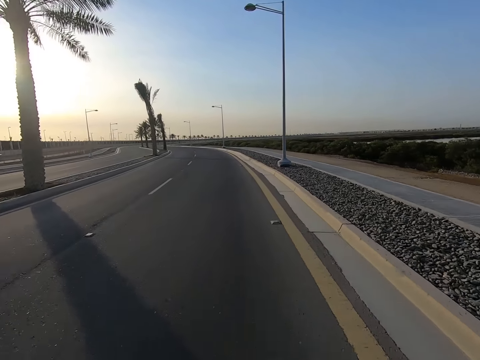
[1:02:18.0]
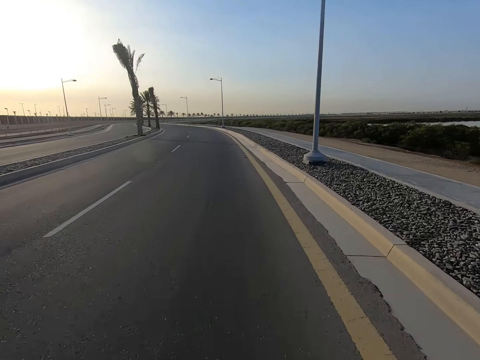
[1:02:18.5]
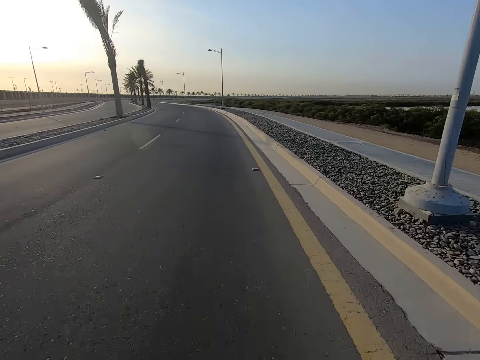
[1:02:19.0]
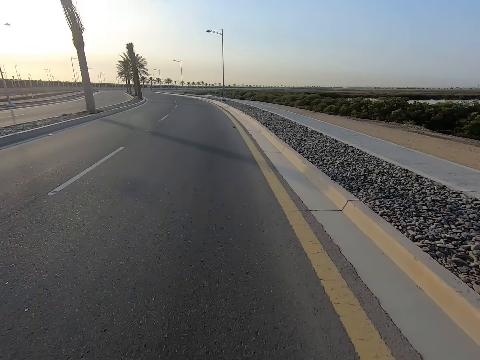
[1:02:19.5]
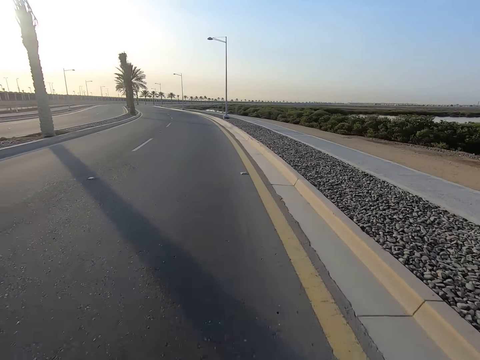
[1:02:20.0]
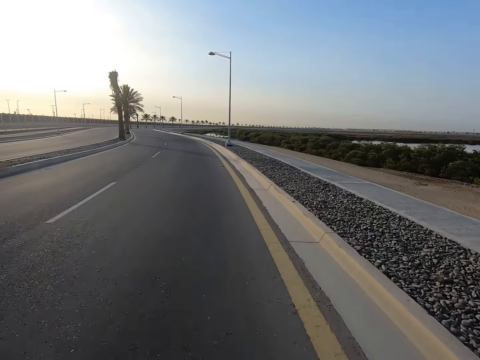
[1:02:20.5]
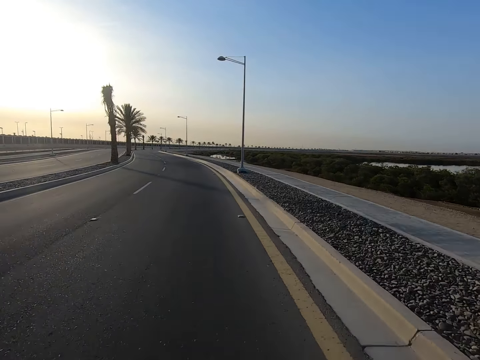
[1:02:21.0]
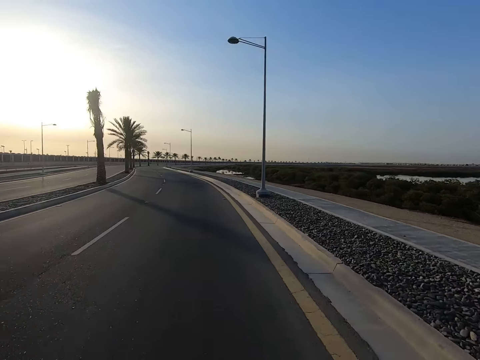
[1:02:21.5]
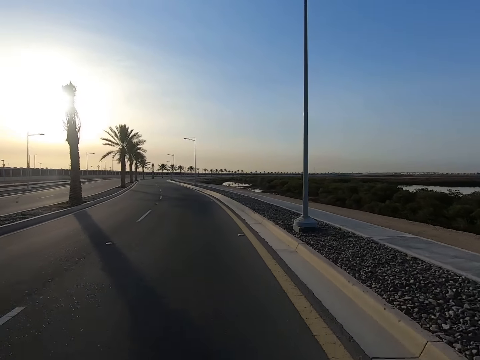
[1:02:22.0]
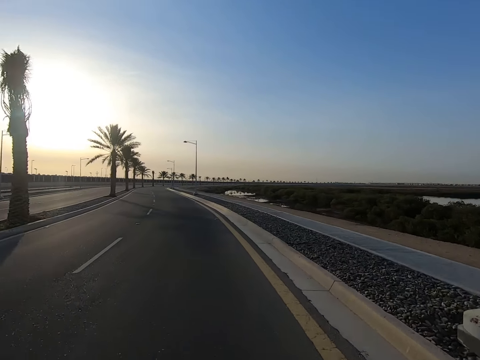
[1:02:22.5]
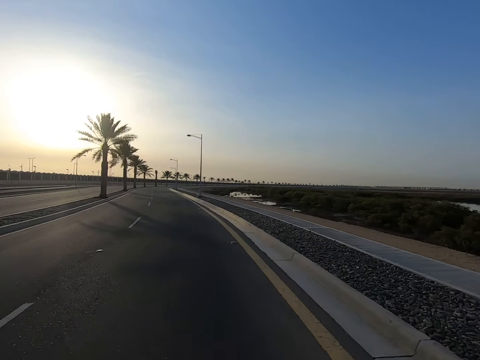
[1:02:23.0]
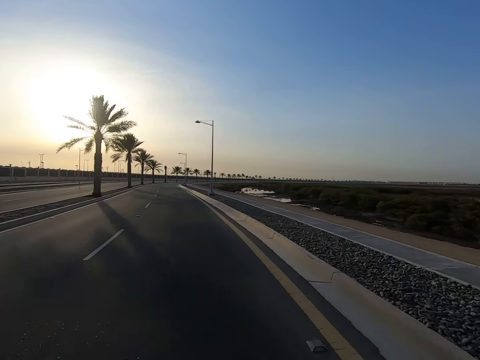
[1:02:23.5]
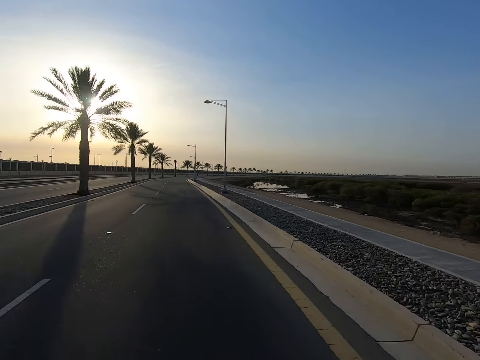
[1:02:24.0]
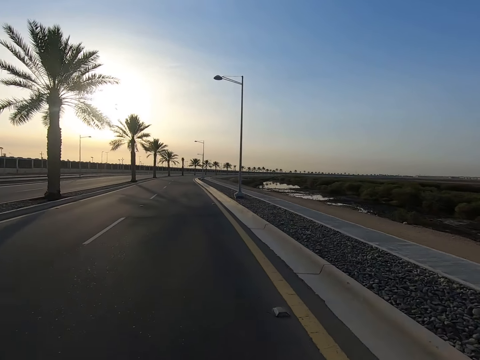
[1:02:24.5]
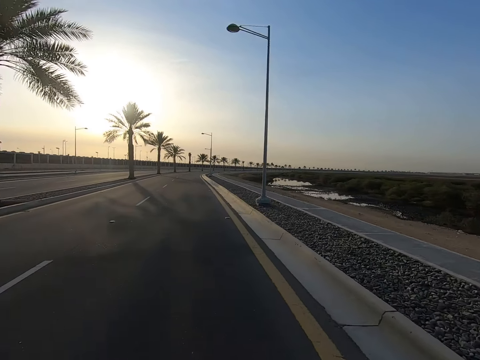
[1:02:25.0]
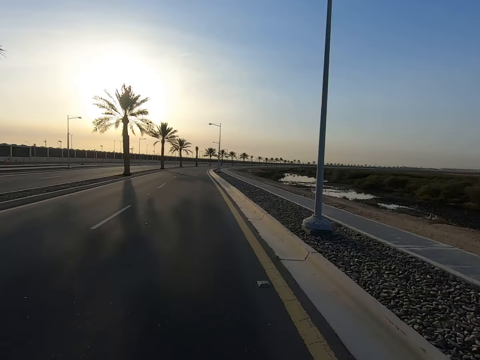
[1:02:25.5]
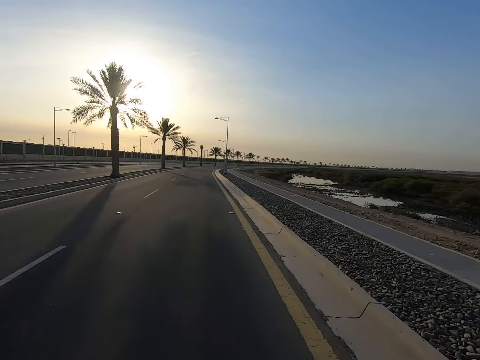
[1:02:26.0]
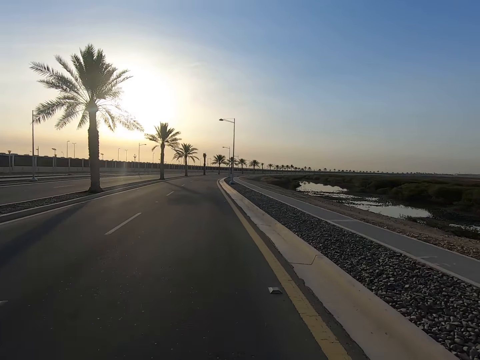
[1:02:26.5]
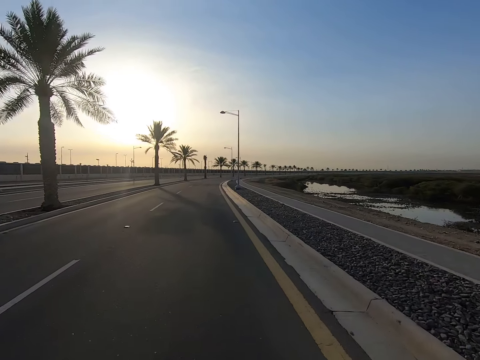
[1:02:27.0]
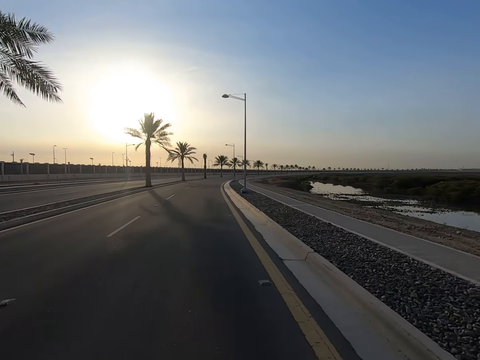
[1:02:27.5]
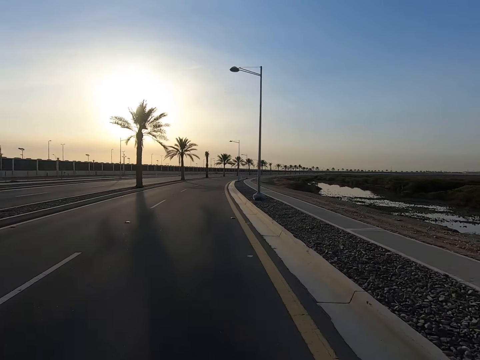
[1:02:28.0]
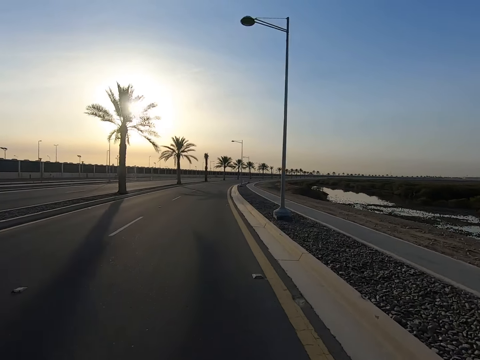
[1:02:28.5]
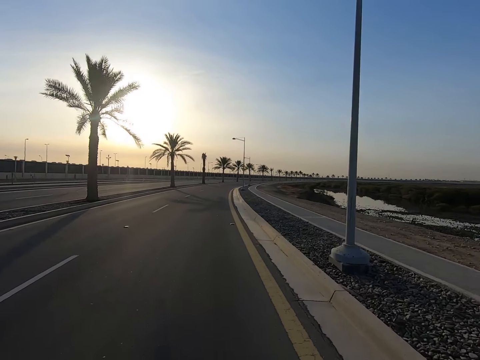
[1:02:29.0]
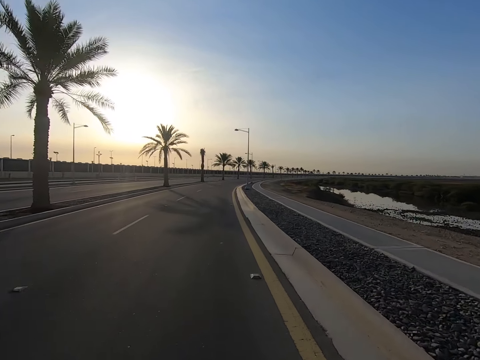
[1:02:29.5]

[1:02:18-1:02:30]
The camera wearer turns to the left.

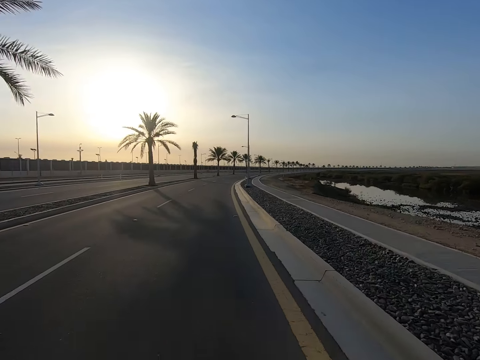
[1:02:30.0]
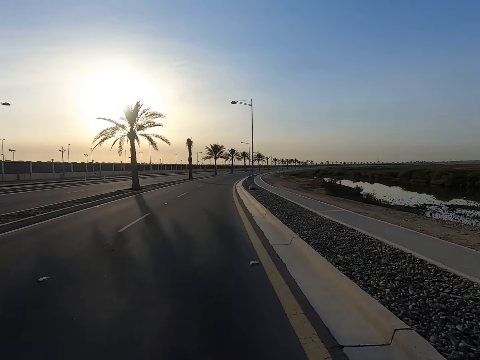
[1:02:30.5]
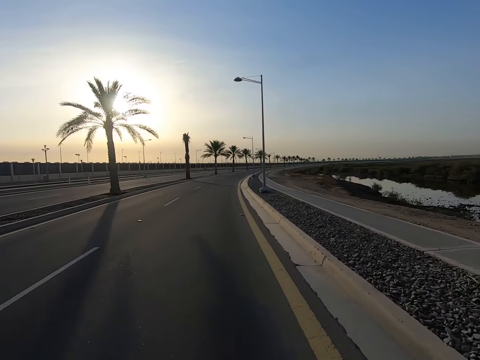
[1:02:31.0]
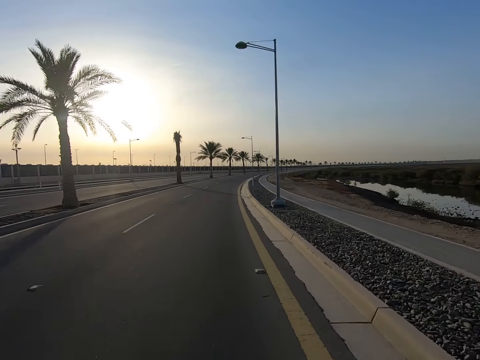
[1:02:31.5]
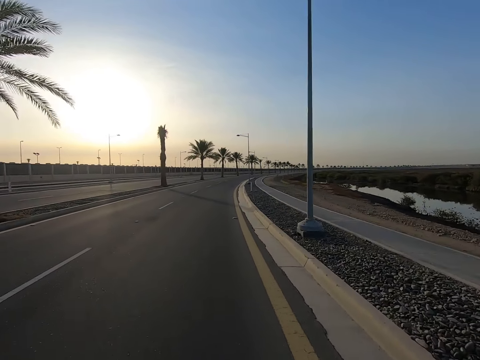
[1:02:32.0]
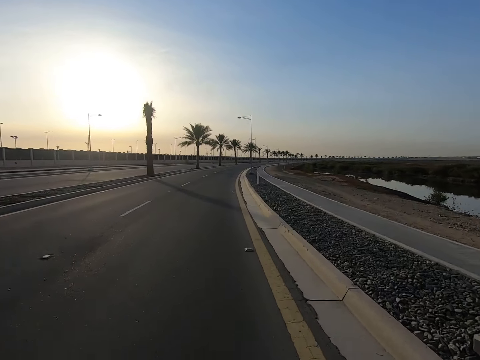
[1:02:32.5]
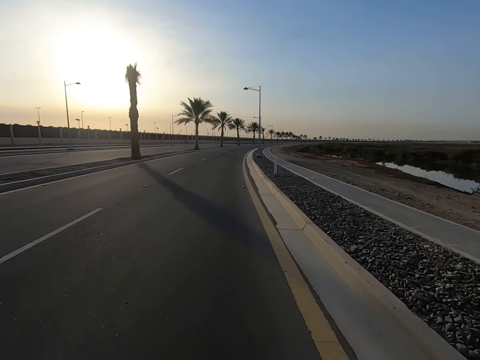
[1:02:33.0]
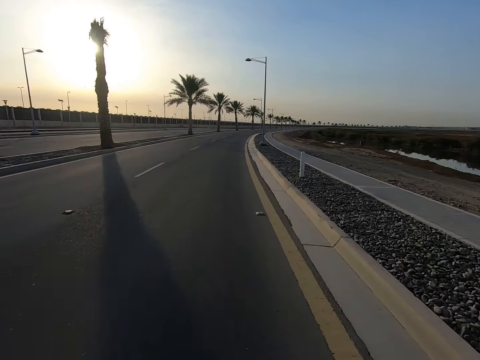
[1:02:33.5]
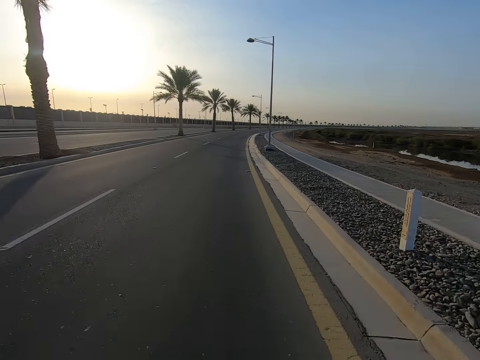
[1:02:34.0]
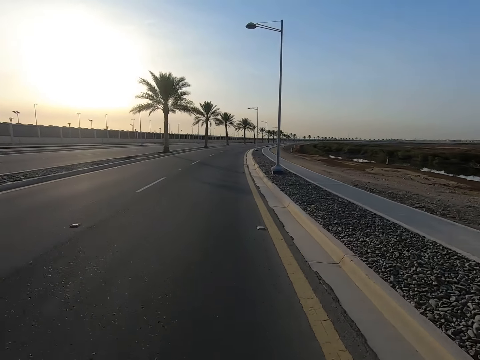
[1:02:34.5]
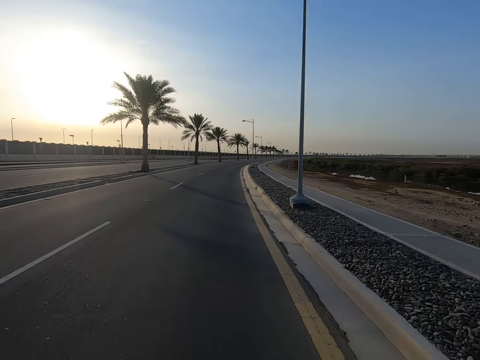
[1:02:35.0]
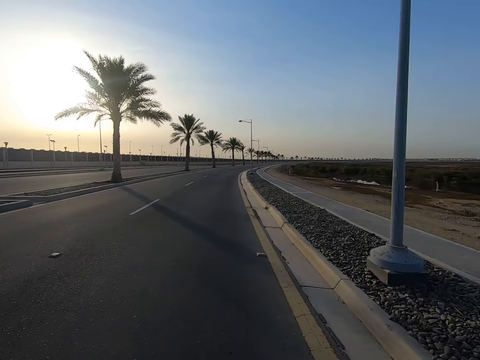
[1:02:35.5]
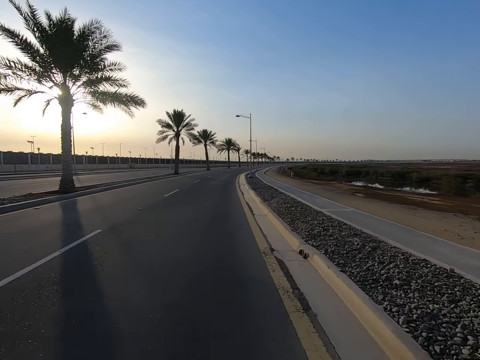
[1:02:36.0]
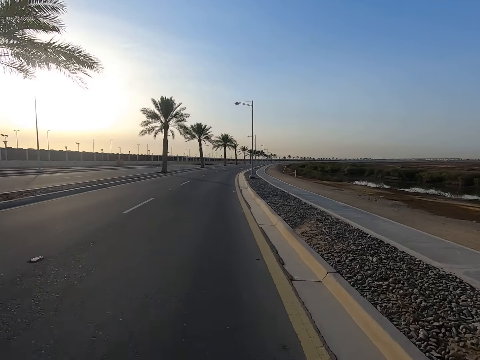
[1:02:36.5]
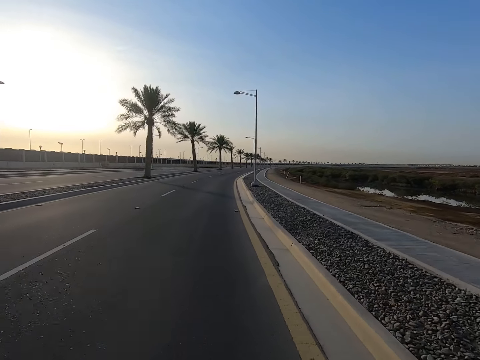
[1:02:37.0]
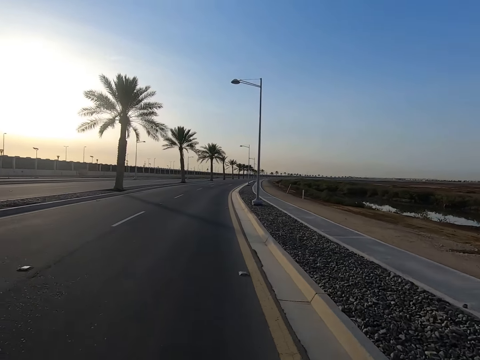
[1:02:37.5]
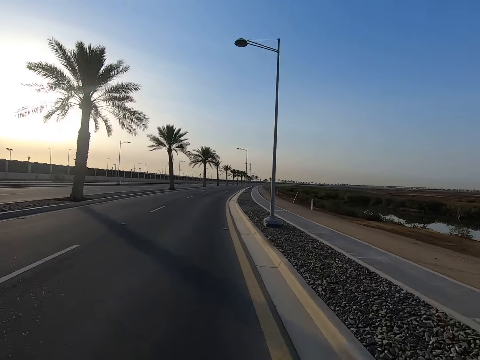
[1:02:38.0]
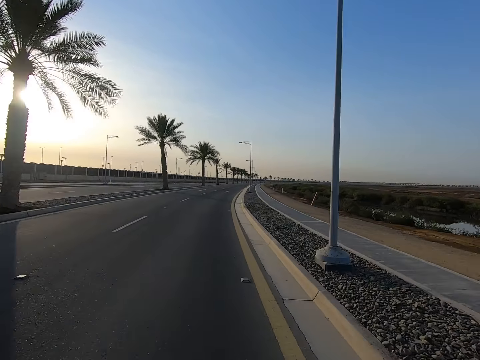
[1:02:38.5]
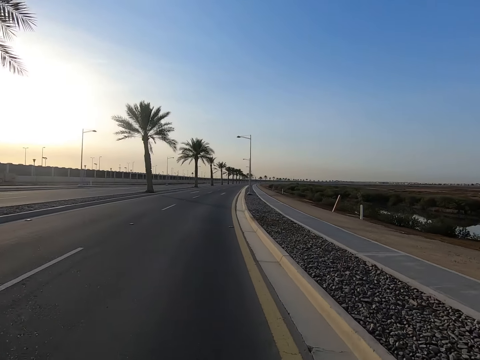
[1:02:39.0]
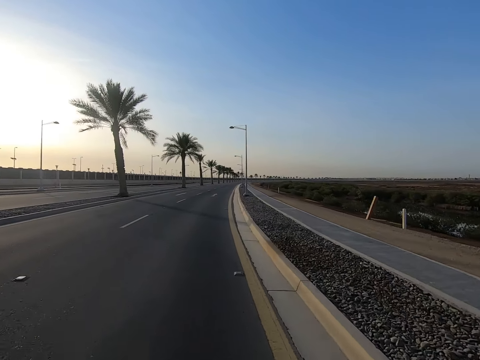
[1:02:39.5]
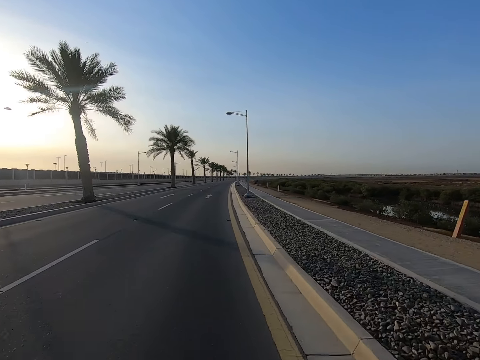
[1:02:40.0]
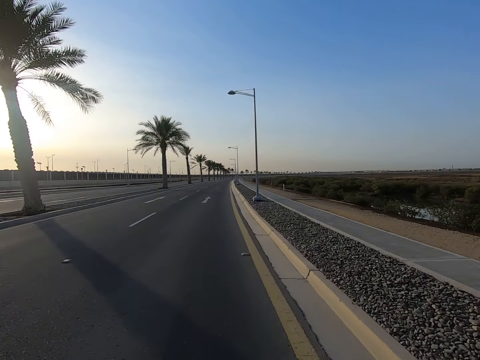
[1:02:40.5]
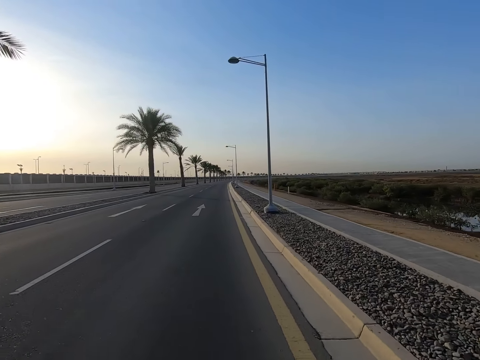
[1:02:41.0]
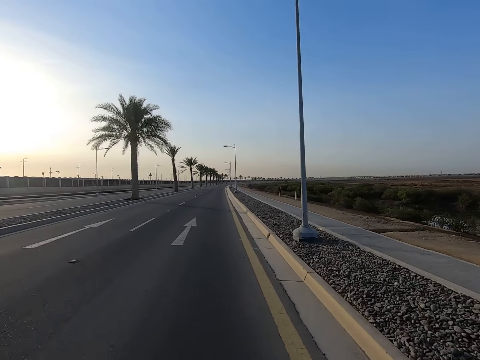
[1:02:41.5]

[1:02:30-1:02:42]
The camera wearer turns to the right.

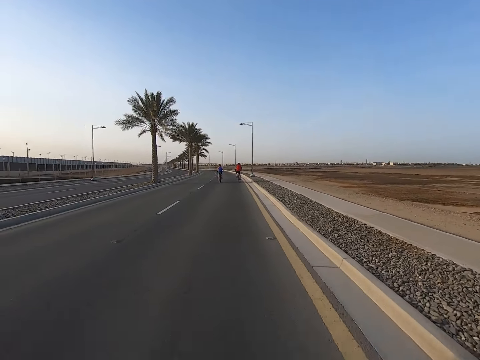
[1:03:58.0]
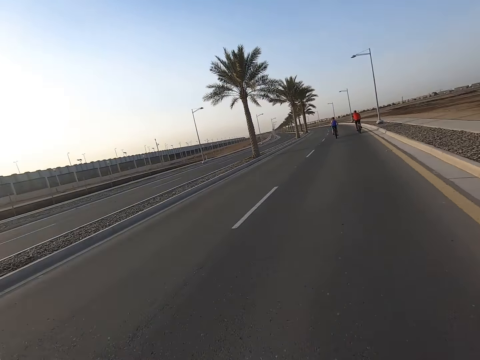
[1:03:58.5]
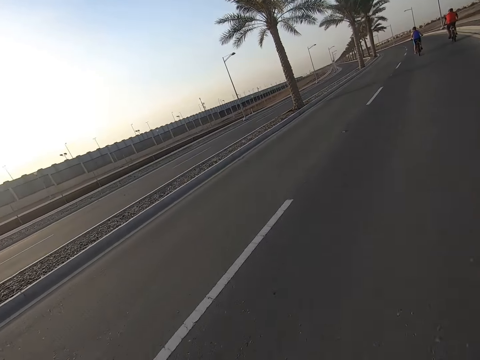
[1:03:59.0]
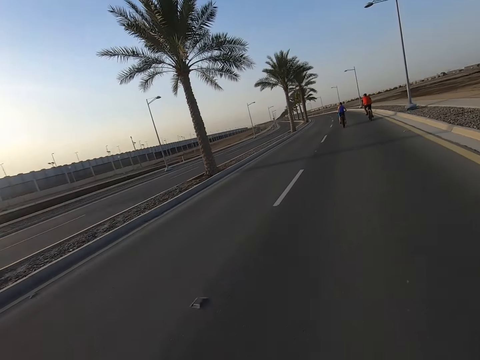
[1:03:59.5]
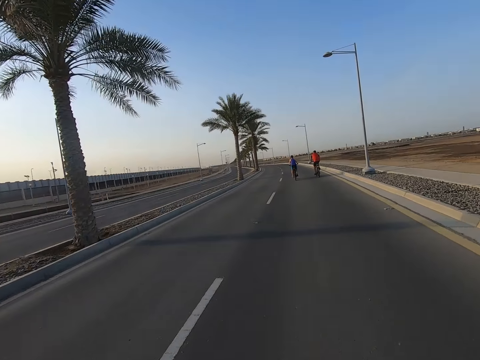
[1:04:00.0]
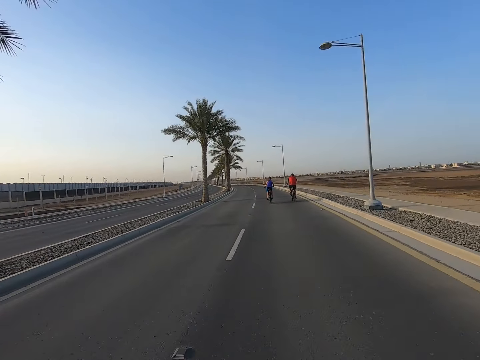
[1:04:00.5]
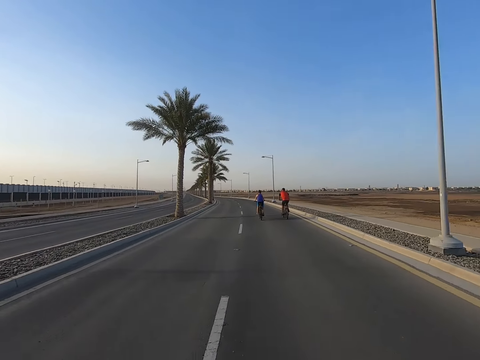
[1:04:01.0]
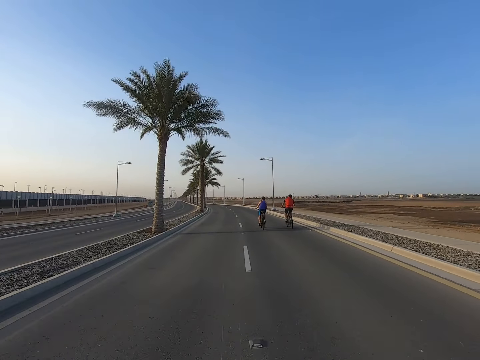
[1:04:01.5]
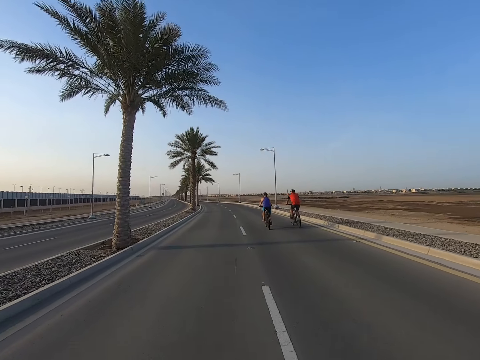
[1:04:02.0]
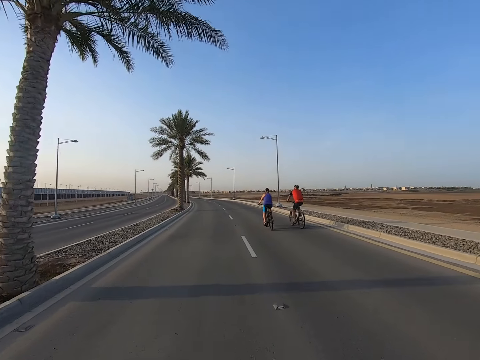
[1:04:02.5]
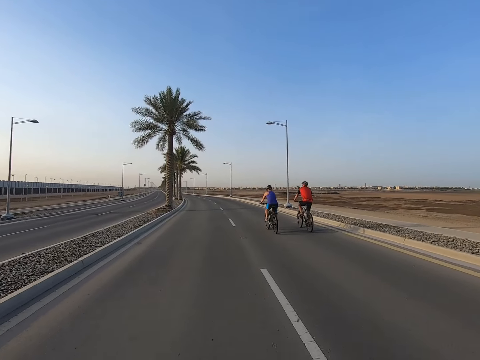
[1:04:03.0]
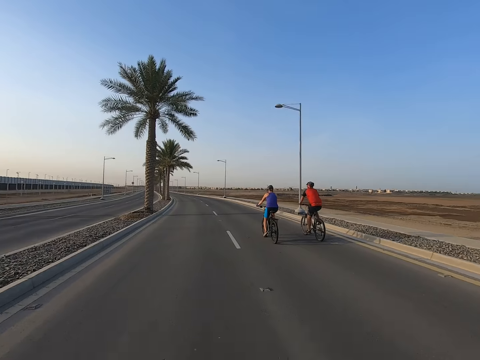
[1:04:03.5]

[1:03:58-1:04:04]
The camera wearer rides a bicycle on the road and looks around.
